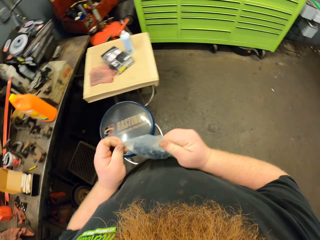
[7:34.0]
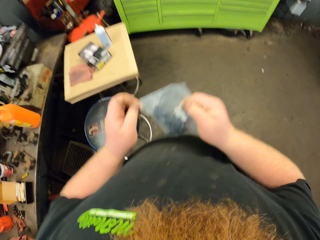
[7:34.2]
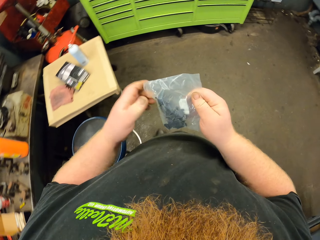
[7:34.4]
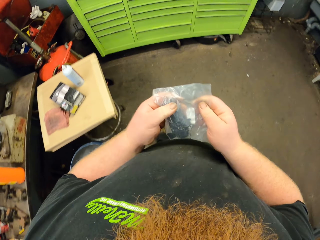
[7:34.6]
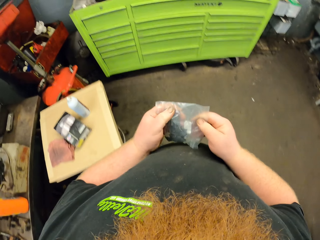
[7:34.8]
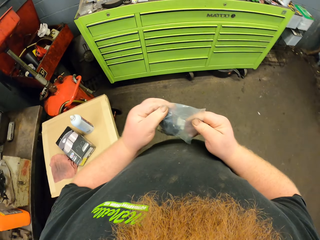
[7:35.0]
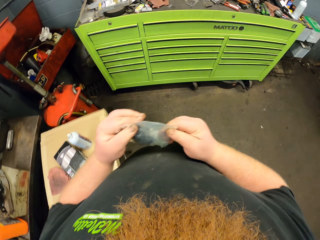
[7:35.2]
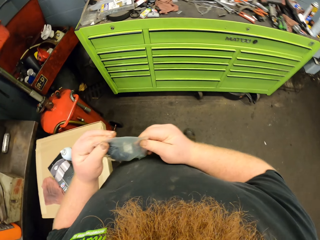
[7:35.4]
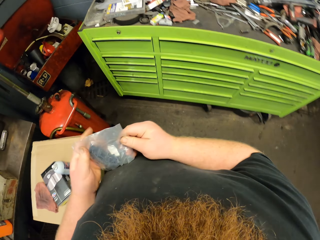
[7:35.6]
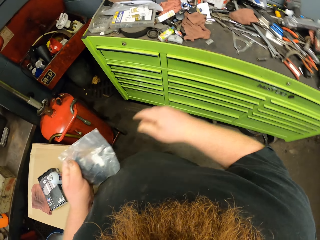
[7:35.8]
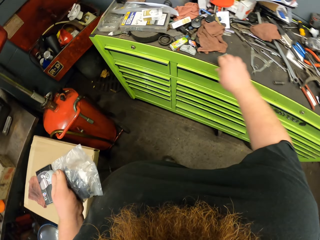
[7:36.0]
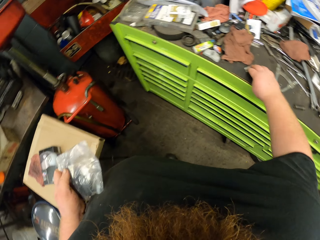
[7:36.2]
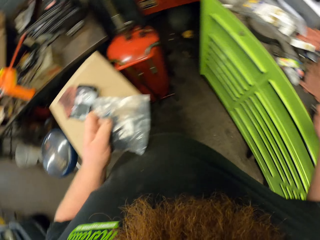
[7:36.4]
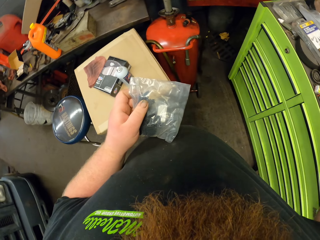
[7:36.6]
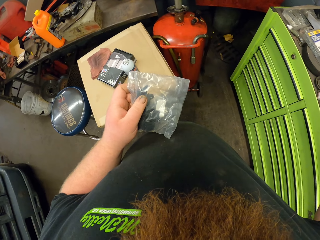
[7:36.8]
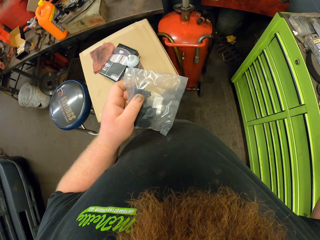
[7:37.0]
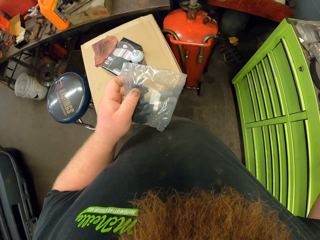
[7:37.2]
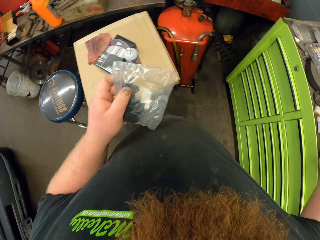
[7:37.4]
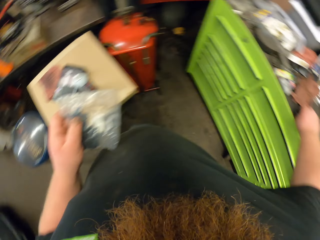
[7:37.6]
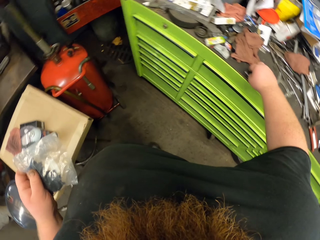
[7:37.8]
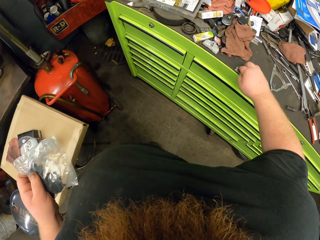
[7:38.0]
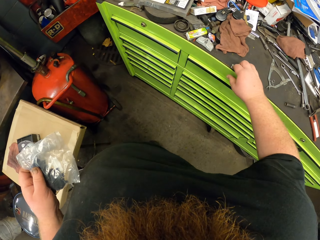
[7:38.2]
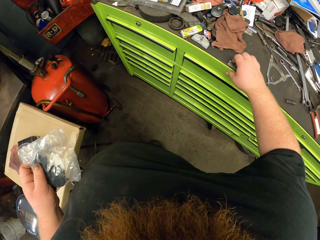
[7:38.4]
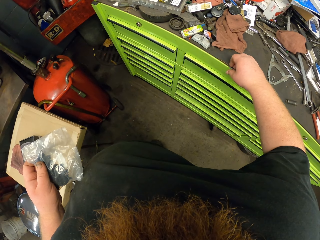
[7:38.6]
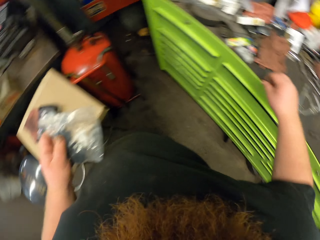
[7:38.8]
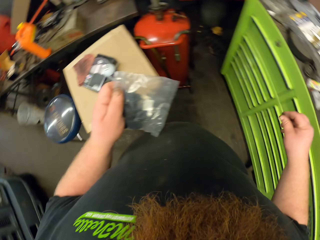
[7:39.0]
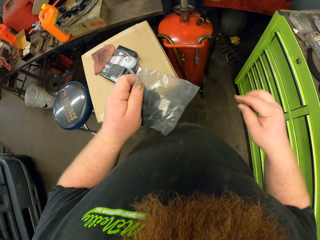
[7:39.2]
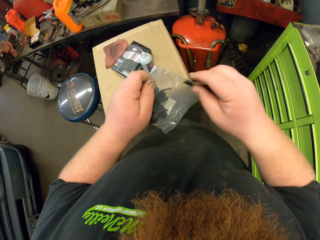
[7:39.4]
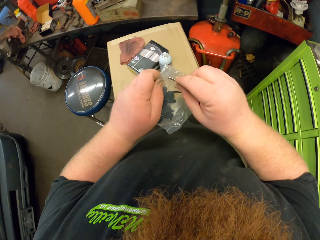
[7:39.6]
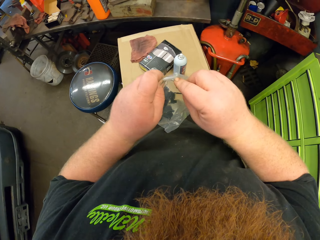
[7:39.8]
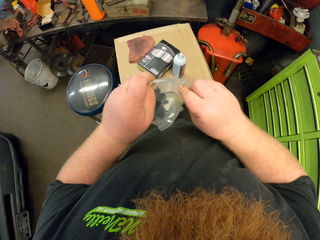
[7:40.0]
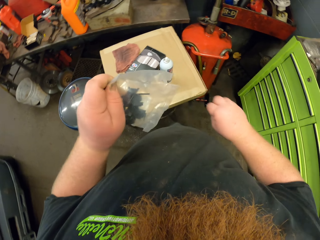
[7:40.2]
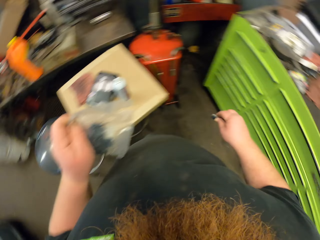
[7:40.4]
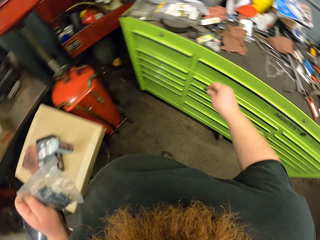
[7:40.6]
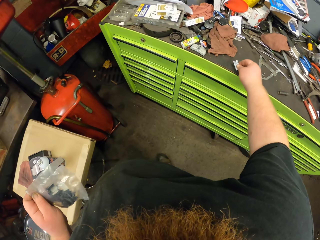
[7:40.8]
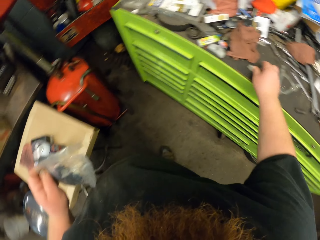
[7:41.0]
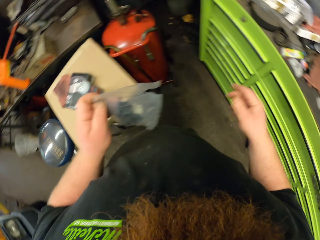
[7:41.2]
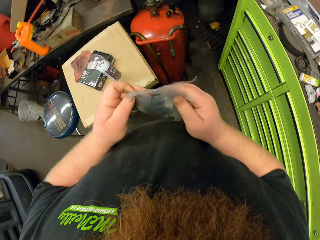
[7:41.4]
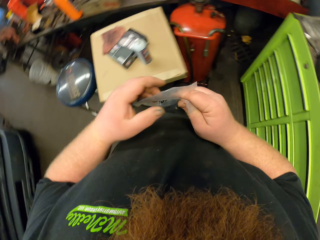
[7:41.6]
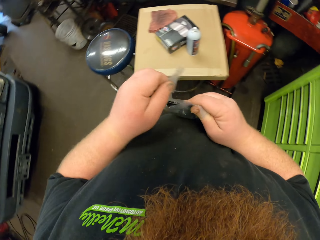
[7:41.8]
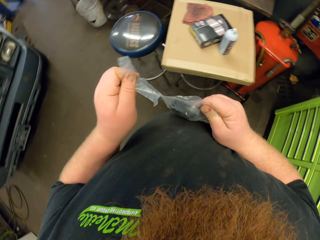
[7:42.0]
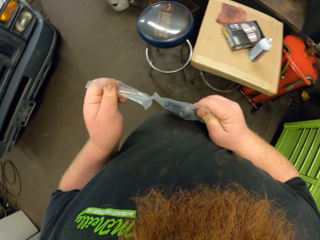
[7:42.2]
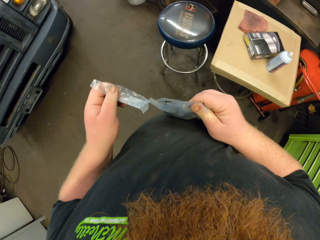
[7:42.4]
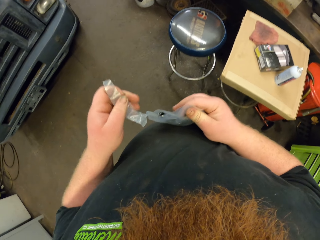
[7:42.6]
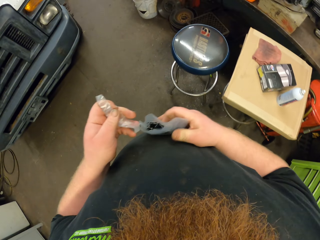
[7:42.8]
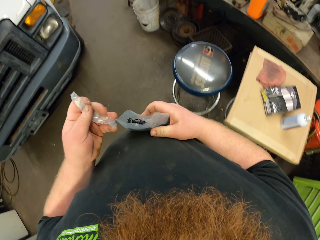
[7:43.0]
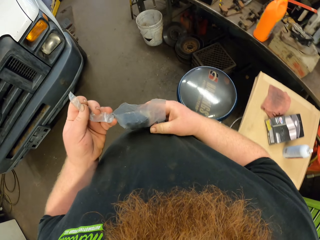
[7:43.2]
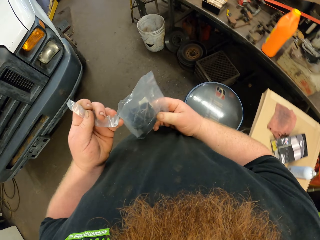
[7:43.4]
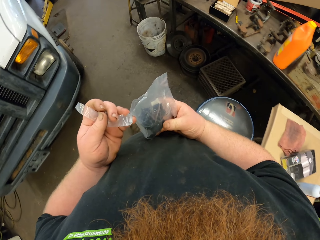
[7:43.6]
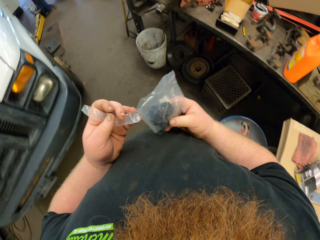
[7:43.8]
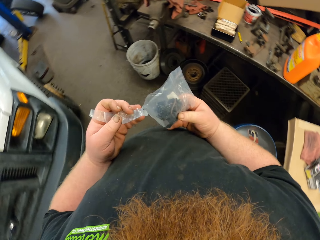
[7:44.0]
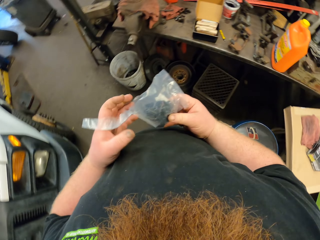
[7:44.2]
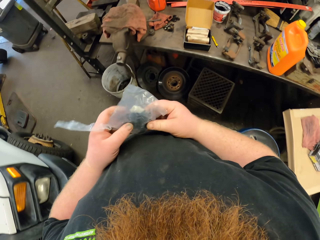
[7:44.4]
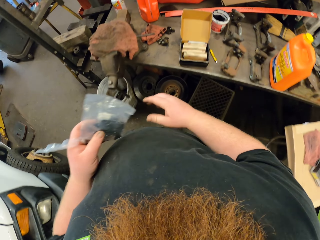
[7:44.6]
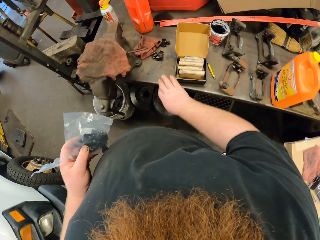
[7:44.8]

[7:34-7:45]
The camera wearer walks. They pick a pair of razor blades from the counter. They cut the plastic bag or paper with the pair of razor blades. They put the razor blades on the cabinet. They walk.

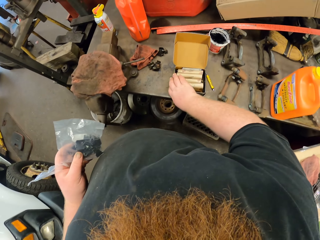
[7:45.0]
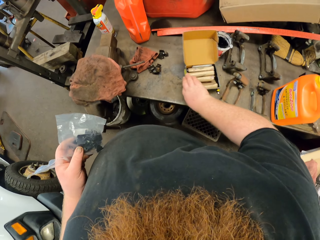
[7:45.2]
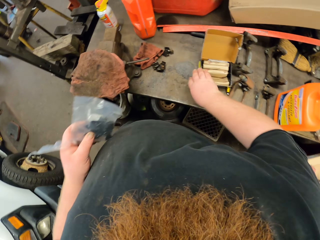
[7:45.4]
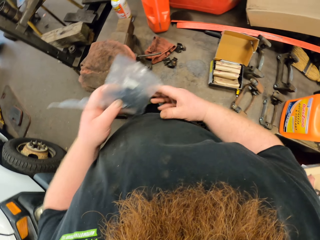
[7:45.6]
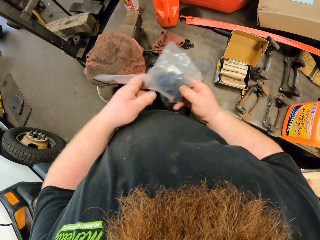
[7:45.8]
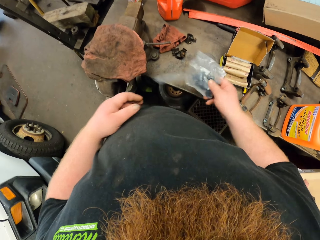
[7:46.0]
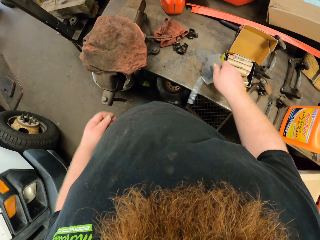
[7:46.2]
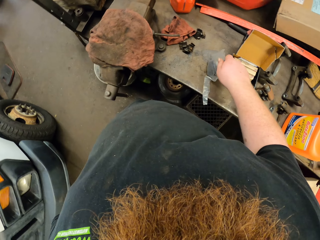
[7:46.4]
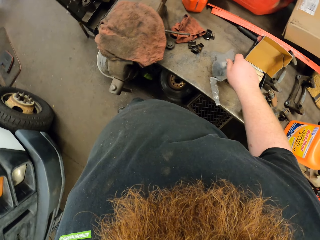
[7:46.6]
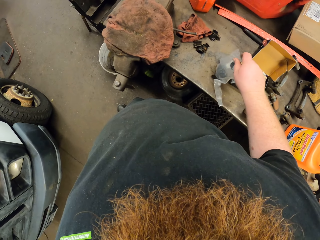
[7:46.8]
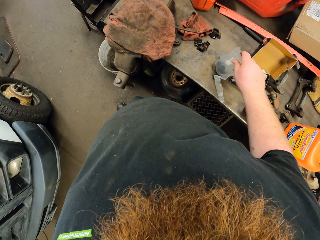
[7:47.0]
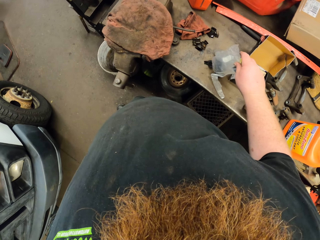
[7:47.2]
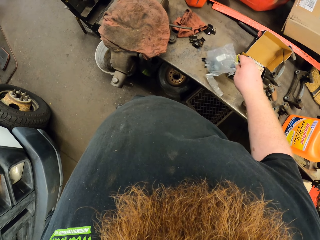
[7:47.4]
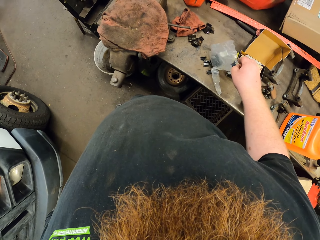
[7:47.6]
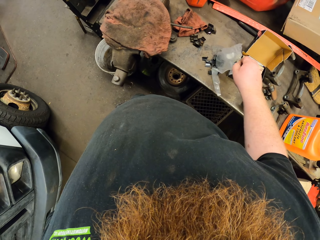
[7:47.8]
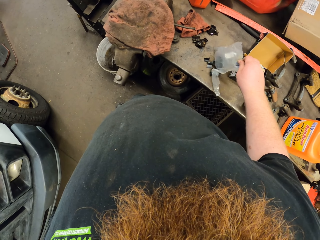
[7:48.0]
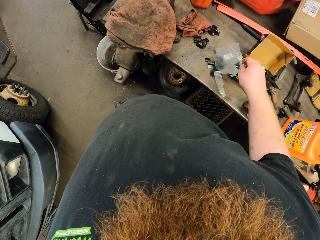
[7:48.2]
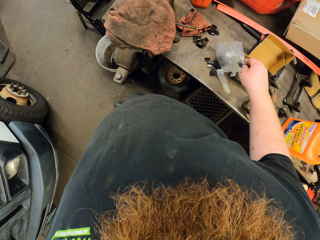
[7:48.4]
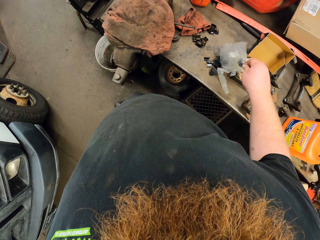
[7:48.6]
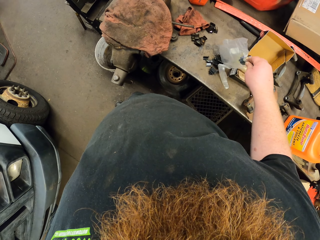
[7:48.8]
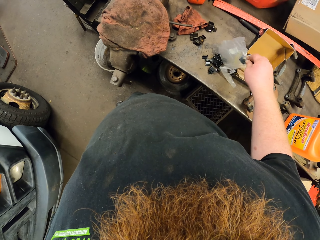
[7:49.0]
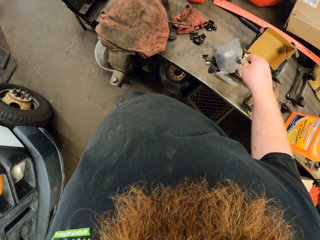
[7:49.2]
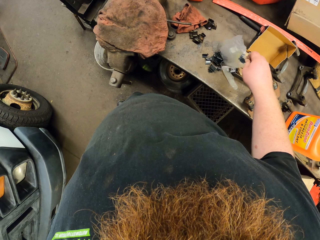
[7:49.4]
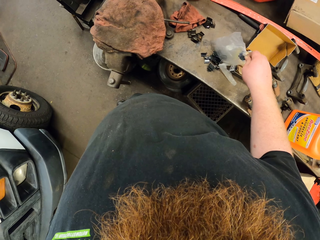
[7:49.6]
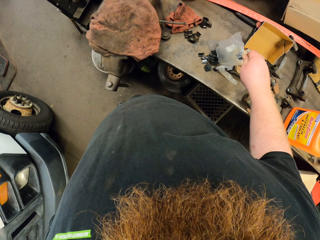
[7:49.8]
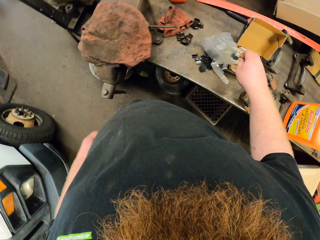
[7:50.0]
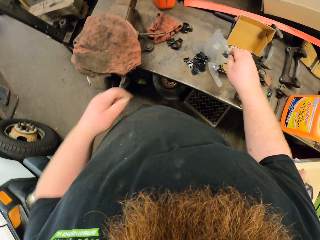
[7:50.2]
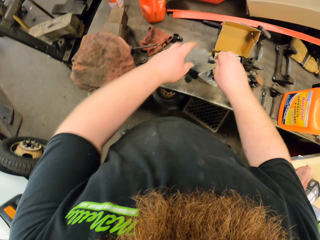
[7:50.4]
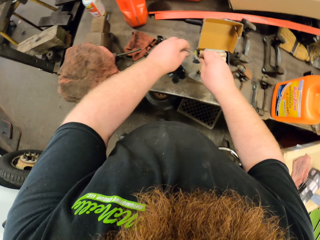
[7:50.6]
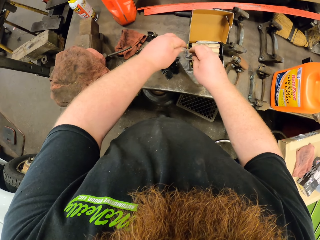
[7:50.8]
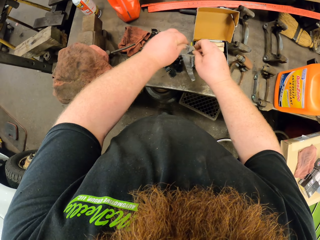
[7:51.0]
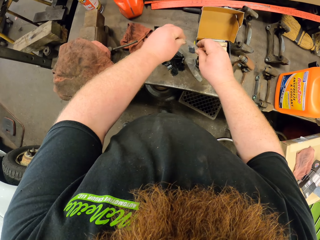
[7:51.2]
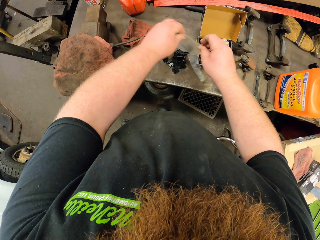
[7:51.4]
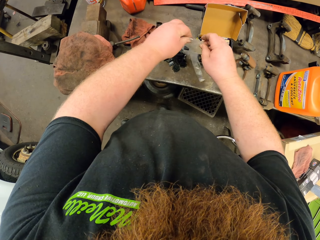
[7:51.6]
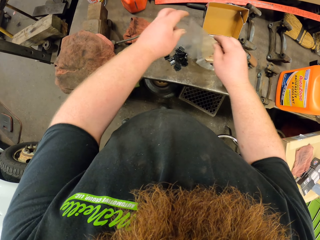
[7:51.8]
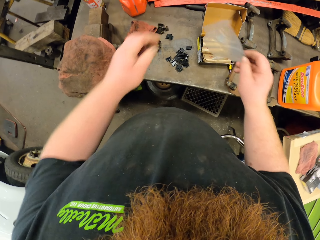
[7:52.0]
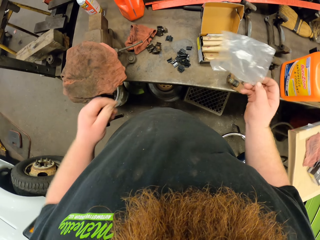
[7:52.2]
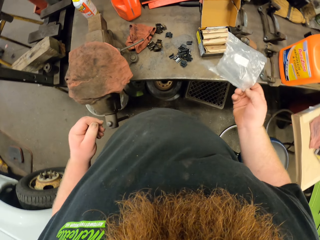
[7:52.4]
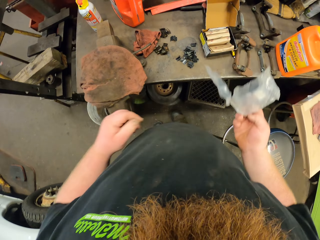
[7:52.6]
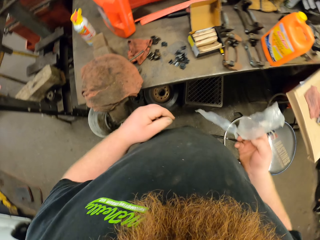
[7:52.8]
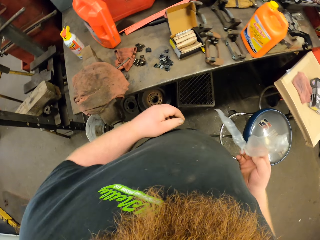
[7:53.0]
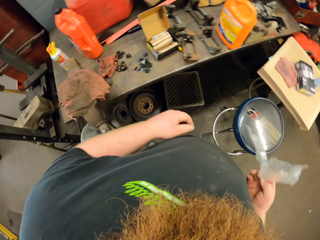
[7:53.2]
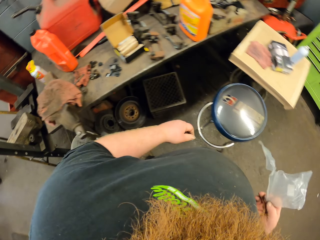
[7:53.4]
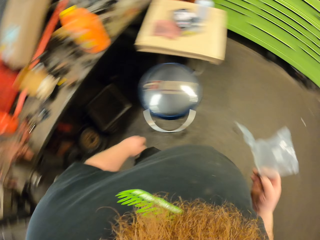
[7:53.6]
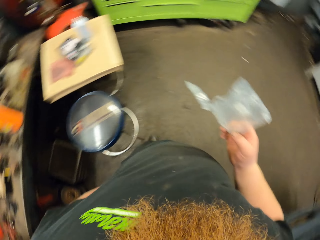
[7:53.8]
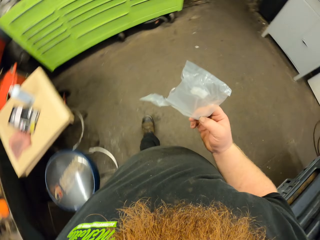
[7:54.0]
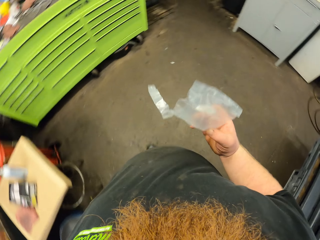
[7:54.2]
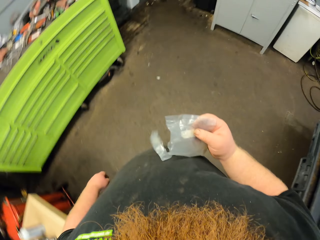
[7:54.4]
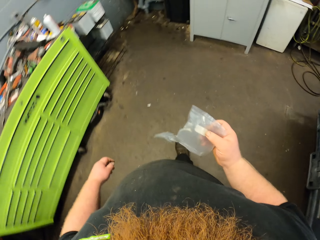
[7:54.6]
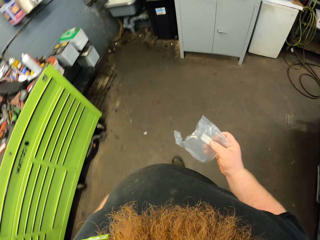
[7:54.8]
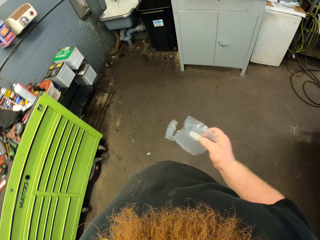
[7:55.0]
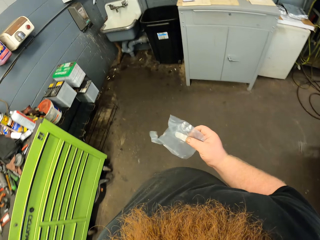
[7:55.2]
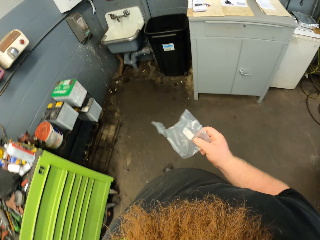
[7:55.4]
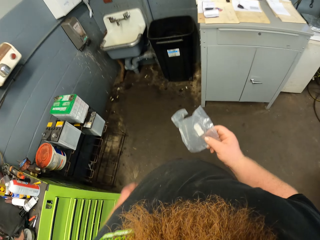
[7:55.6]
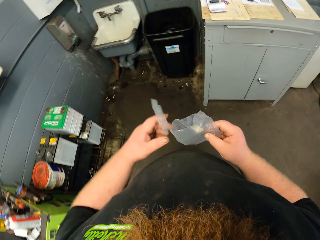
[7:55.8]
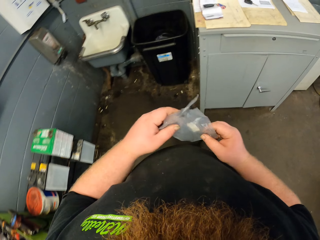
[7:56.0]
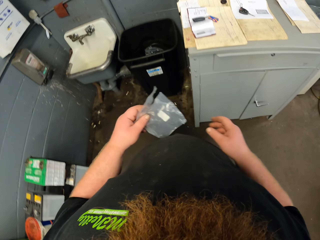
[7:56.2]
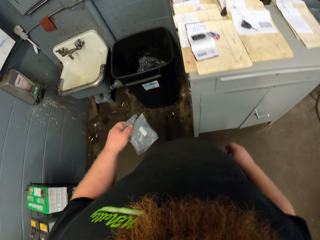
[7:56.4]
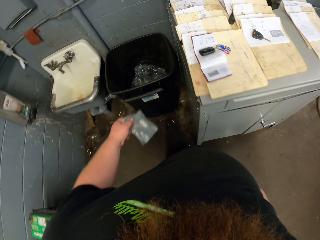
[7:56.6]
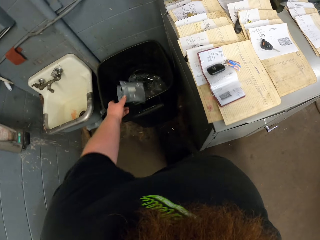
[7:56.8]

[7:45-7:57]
The camera wearer pushes a small box. They pour something on the table. They walk.
